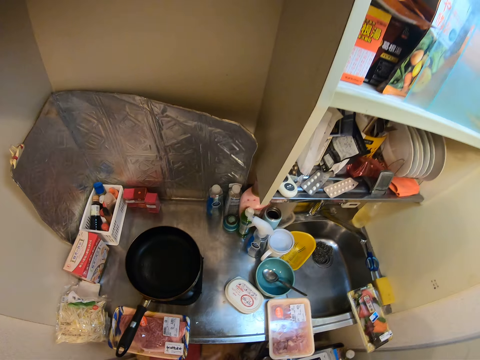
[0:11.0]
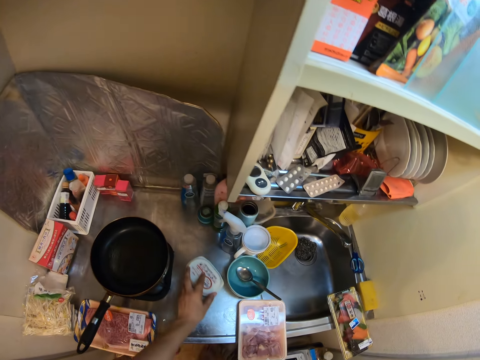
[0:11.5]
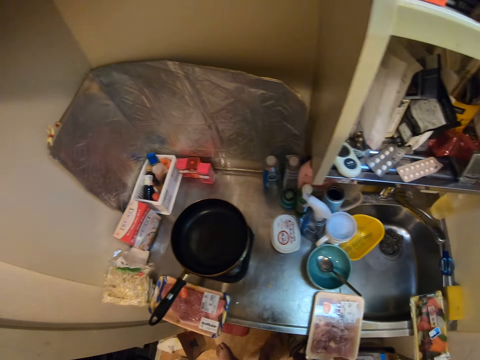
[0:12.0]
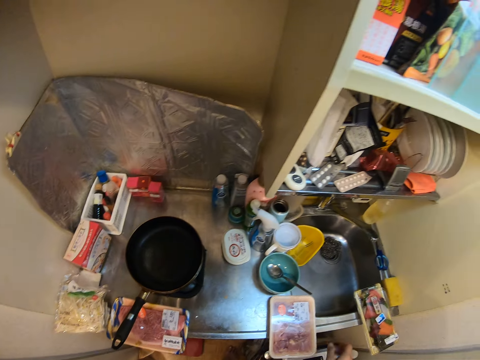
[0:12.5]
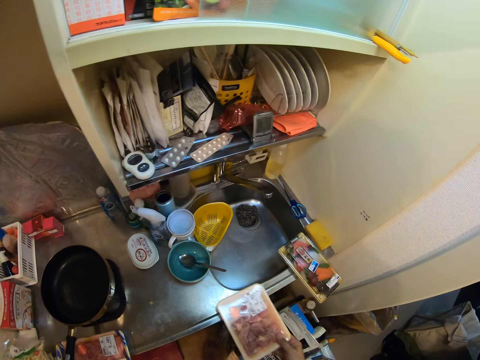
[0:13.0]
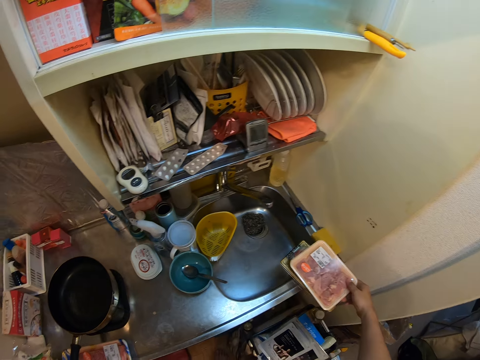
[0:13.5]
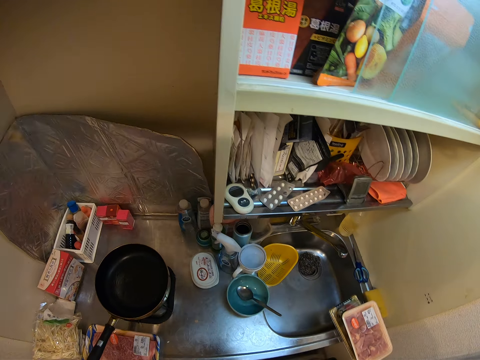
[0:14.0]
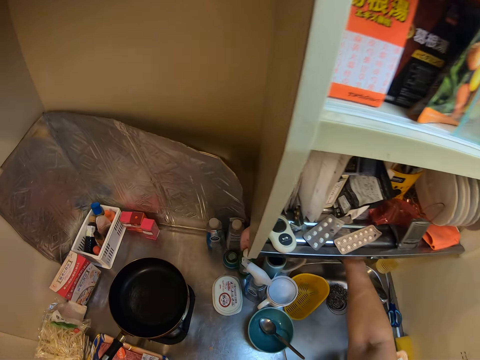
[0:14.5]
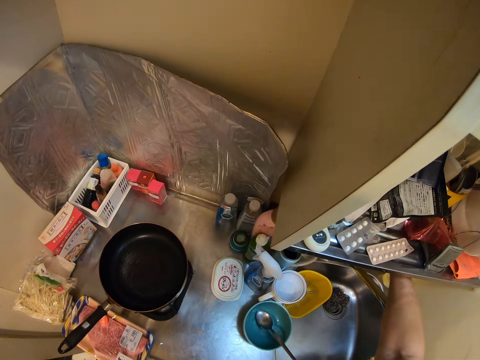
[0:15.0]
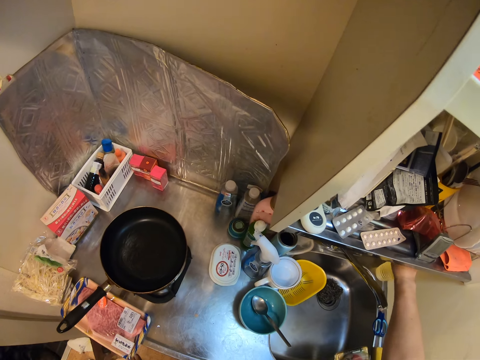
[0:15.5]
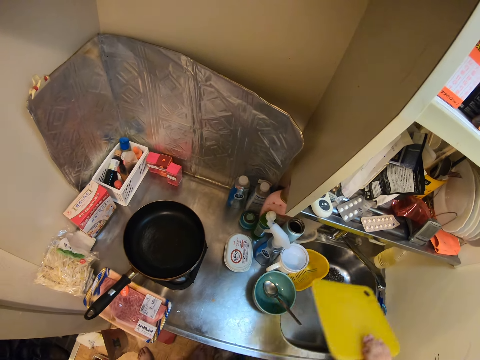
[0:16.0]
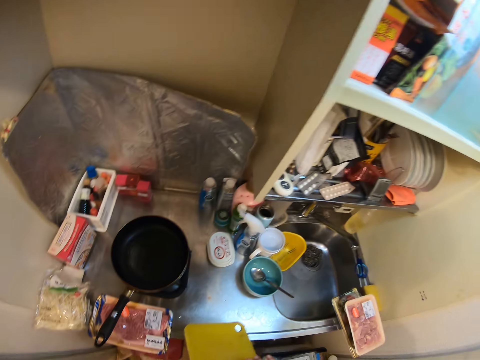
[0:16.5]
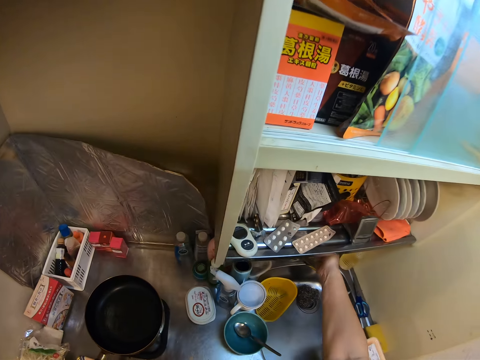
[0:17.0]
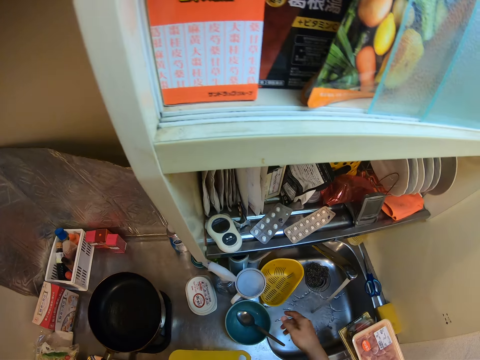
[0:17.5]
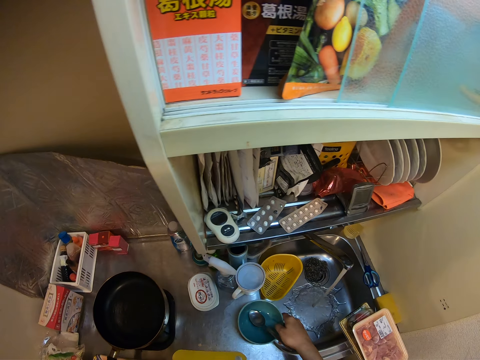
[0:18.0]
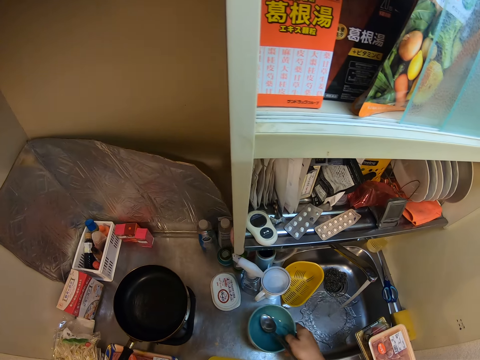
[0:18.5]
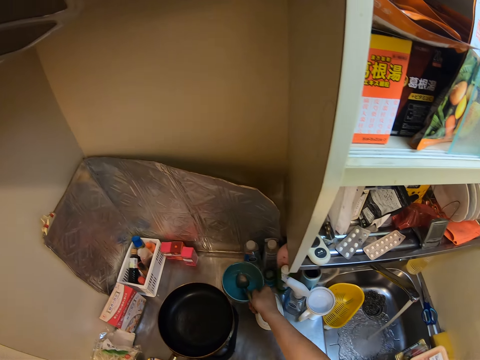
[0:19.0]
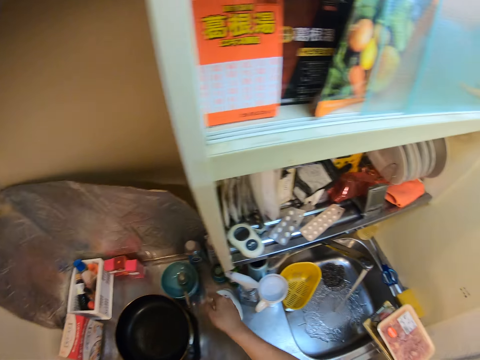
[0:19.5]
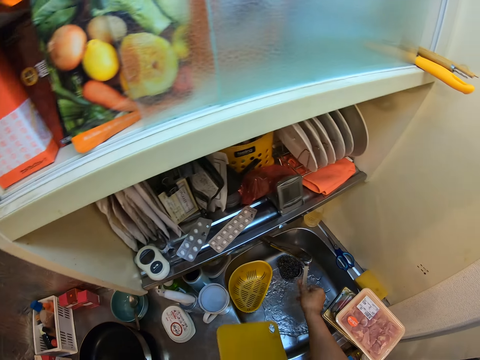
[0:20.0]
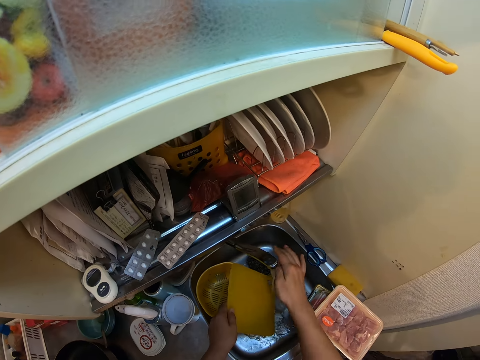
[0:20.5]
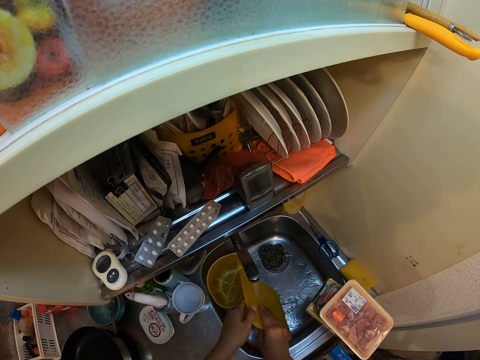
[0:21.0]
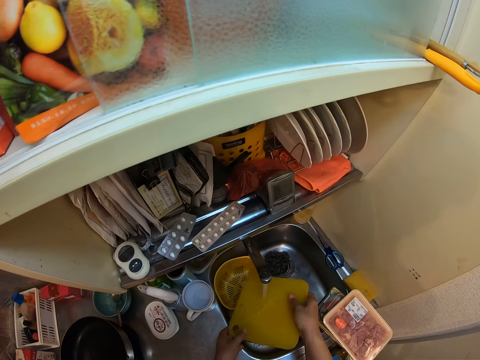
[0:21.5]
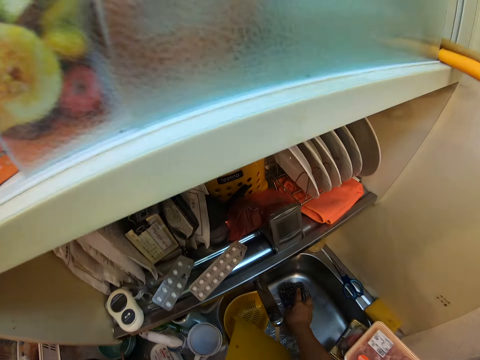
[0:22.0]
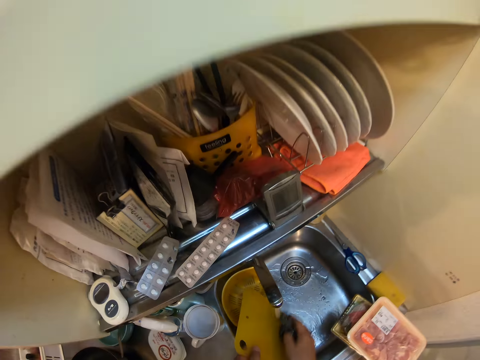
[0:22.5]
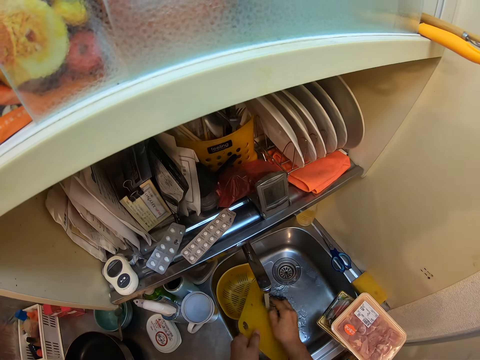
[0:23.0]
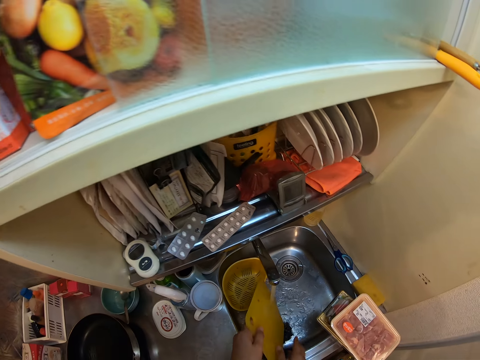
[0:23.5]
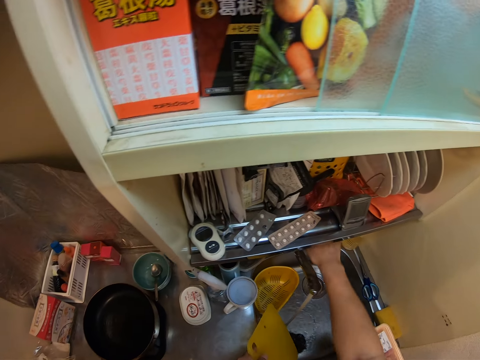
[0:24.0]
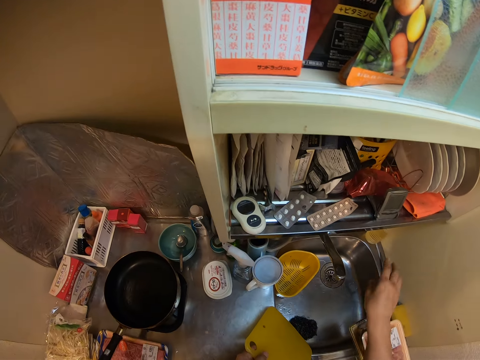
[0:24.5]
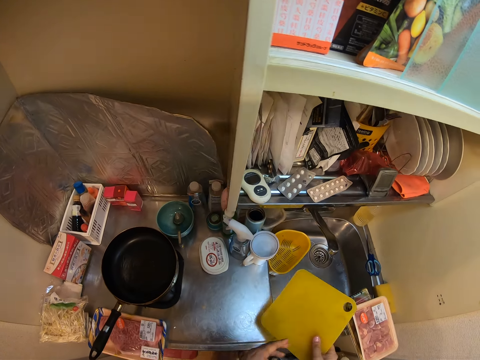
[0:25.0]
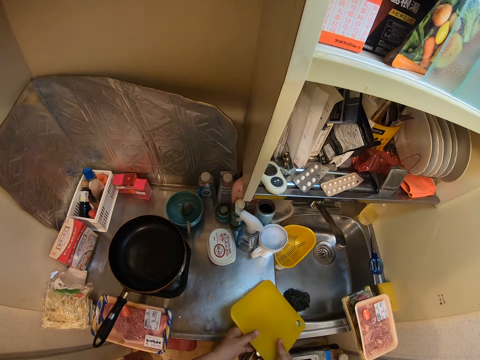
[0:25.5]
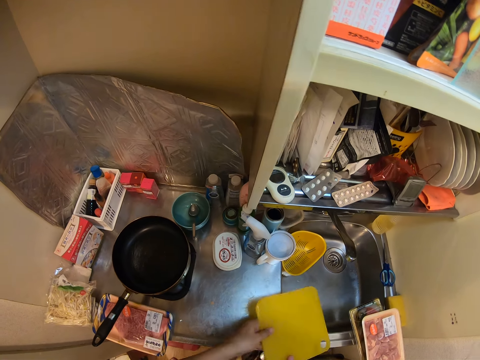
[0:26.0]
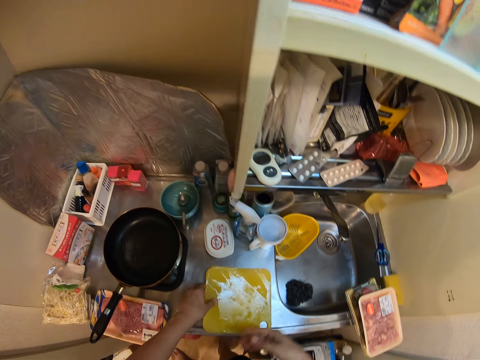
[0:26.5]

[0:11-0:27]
The camera wearer moves a plastic container along the surface of a kitchen sink. They pick up a takeaway pack from the kitchen sink and put the takeaway pack on another takeaway pack. They take out a cutting board from a board holder and put the cutting board on the kitchen sink. They turn on the faucet. They pick up a ceramic bowl from inside the kitchen sink and put the bowl on the kitchen sink. They rinse the cutting board. They pick up an iron sponge from inside the cutting board and wash the cutting board with the iron sponge. They drop the iron sponge in the kitchen sink. They turn off the faucet. They place the cutting board on the kitchen sink. They turn the board.

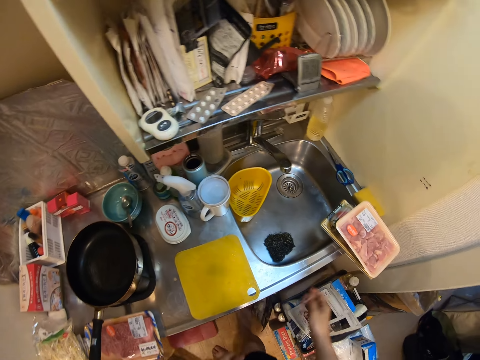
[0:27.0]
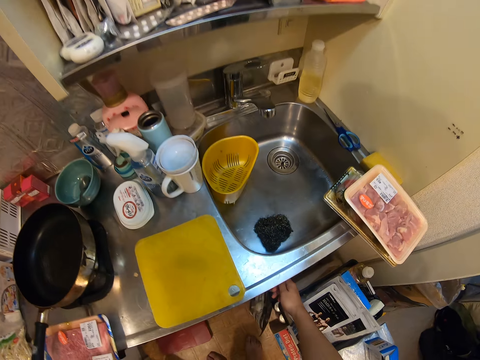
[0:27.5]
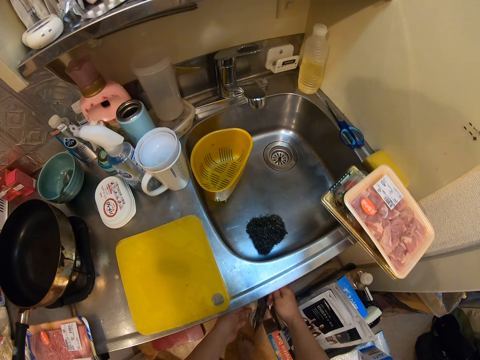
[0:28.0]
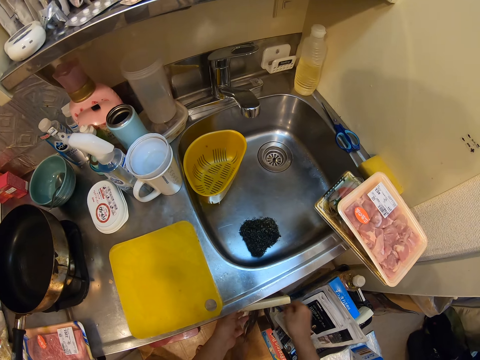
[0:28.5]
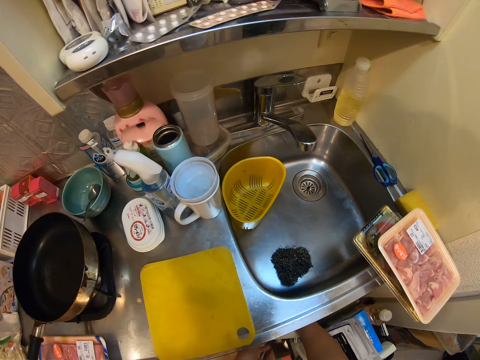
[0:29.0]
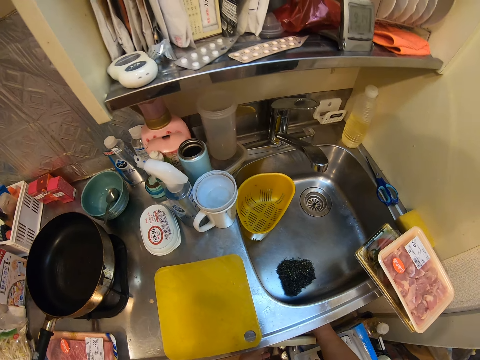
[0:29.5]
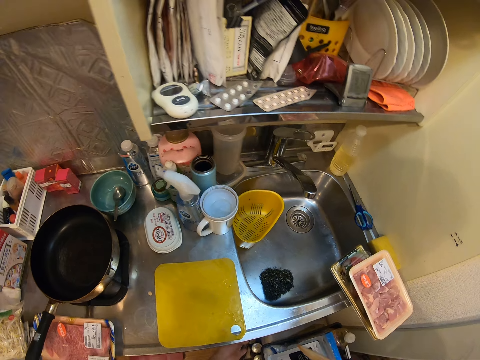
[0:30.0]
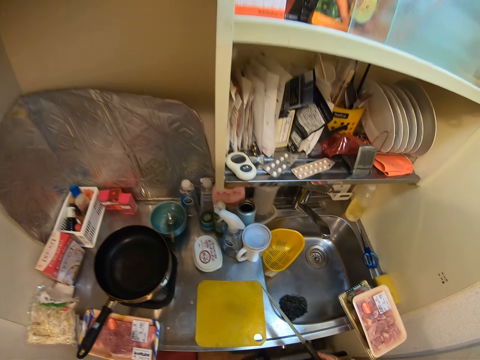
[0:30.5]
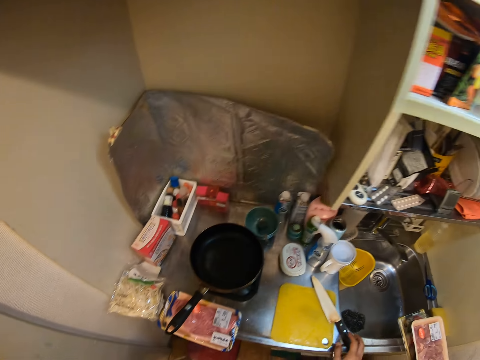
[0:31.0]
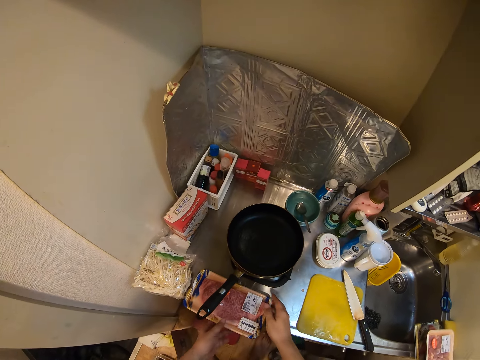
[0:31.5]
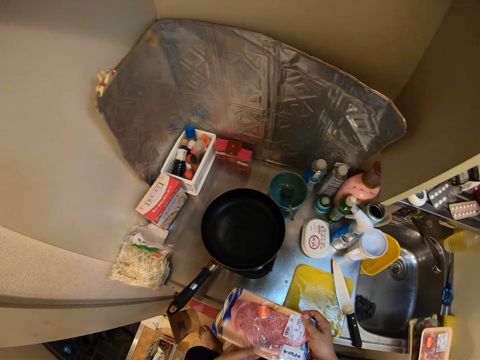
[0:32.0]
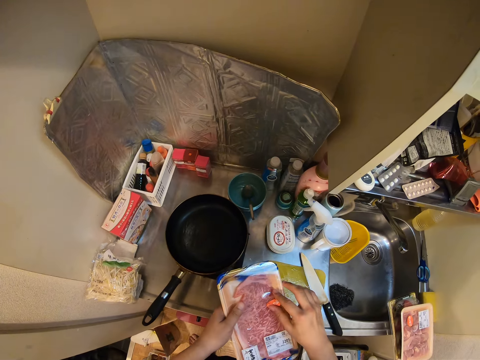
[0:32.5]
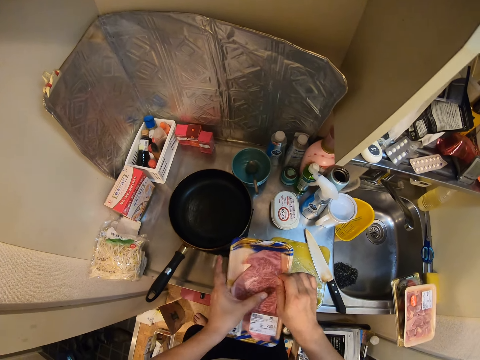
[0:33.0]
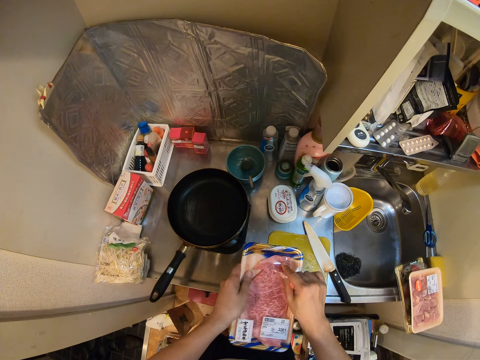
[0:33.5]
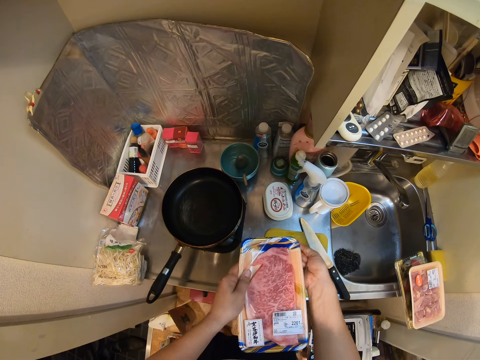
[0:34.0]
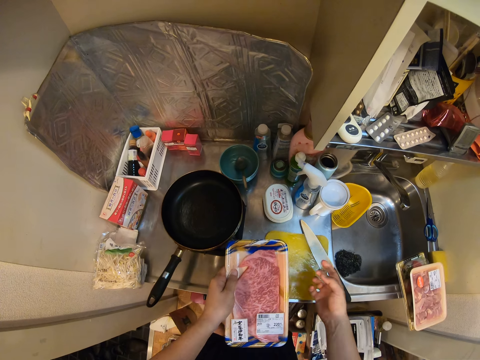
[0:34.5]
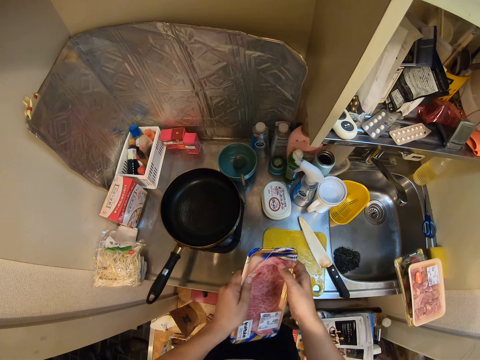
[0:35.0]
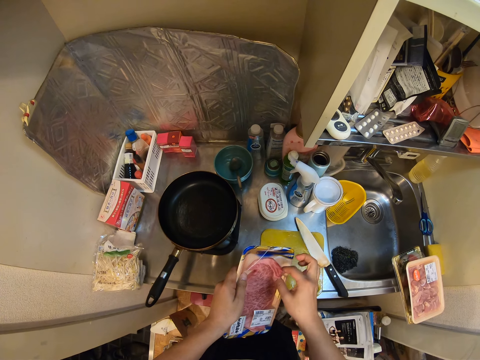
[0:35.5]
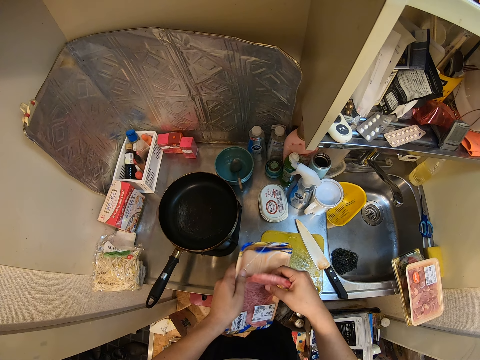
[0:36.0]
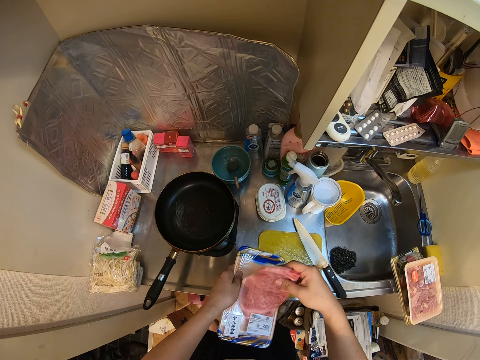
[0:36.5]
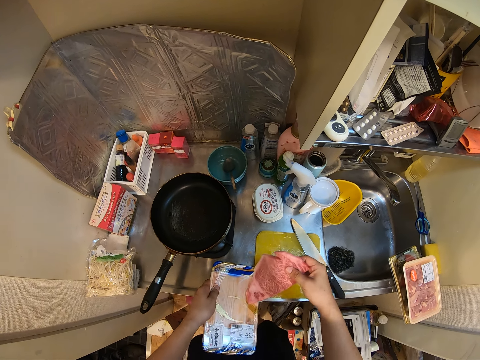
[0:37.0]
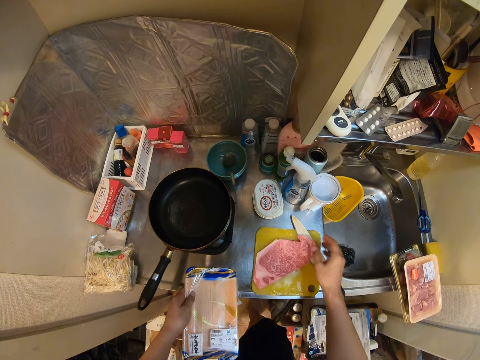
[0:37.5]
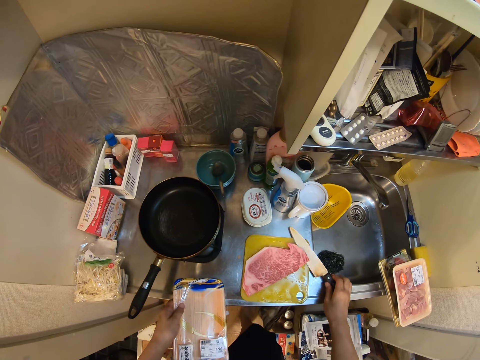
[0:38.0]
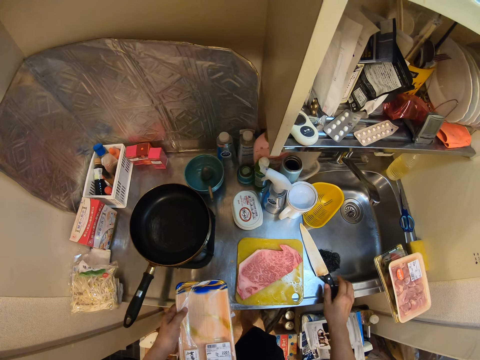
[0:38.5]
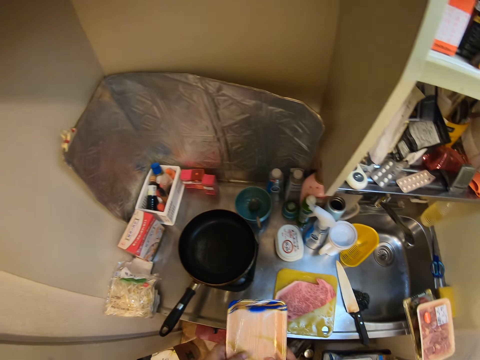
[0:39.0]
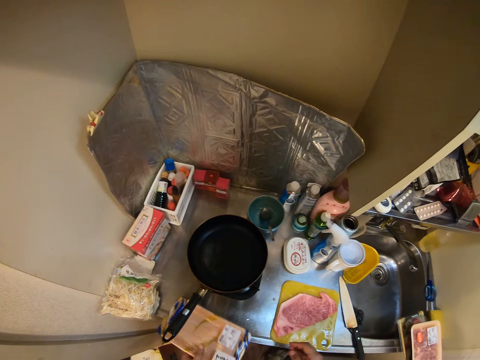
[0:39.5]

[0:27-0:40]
The camera wearer opens a cabinet. They take out a knife from the cabinet. They close the cabinet. They put the knife on the cutting board. They pick up another takeaway pack from the kitchen sink. They unwrap the plastic wrap on the takeaway pack. They cut the covering paper. They take out meat from the takeaway pack and put the meat on the cutting board. They move the knife along the surface of the kitchen sink. They put the takeaway pack on the kitchen sink.
